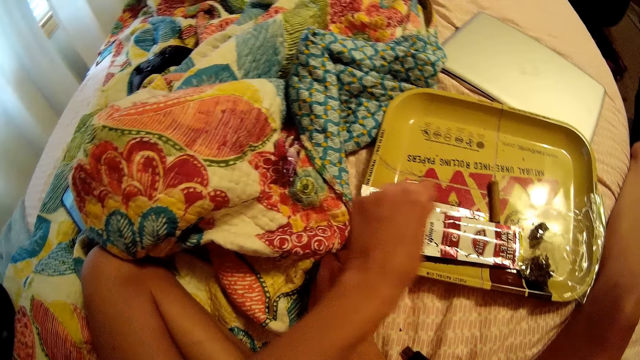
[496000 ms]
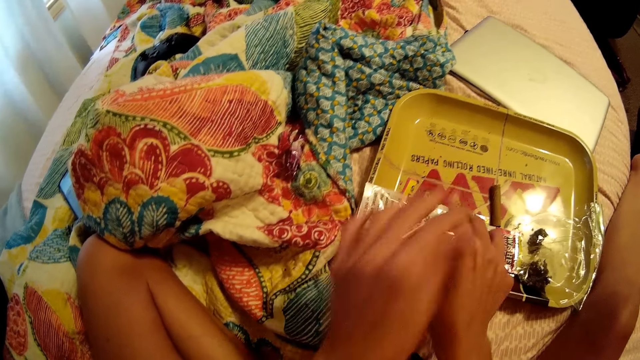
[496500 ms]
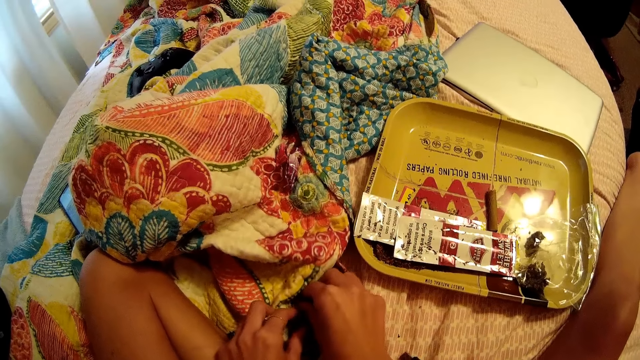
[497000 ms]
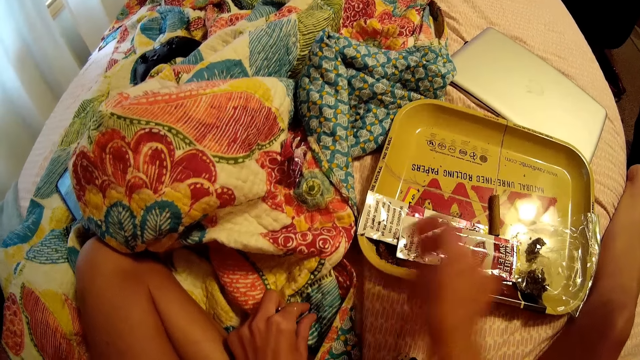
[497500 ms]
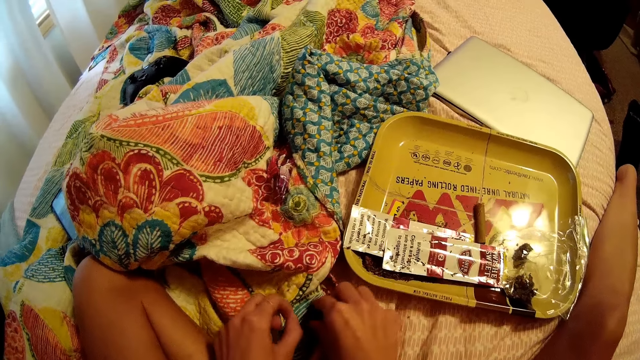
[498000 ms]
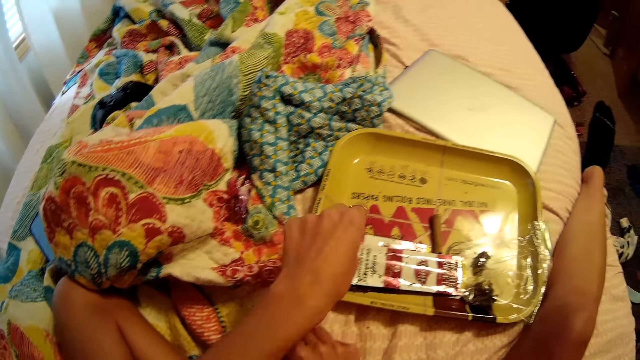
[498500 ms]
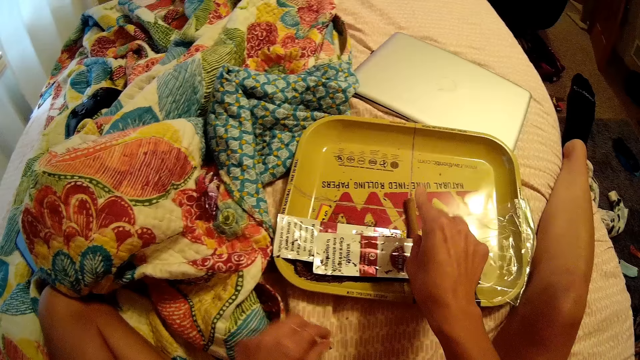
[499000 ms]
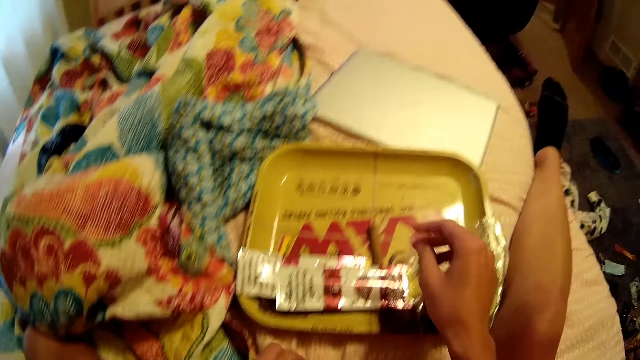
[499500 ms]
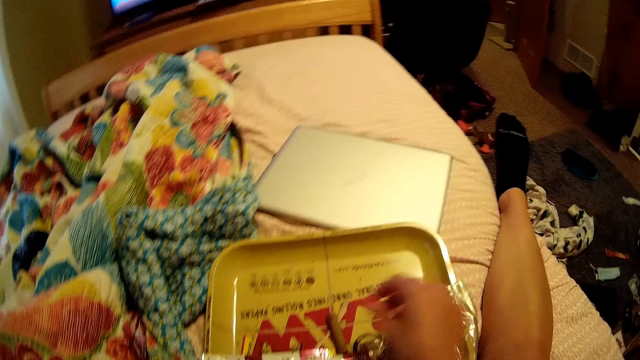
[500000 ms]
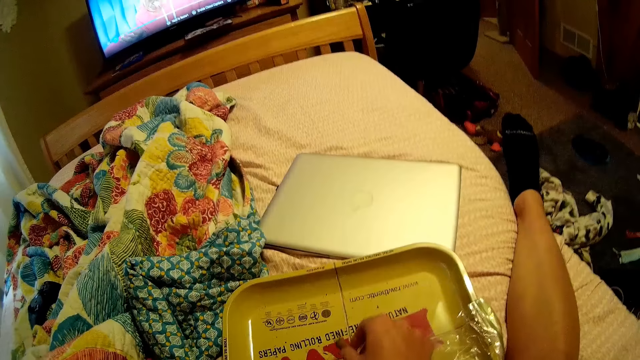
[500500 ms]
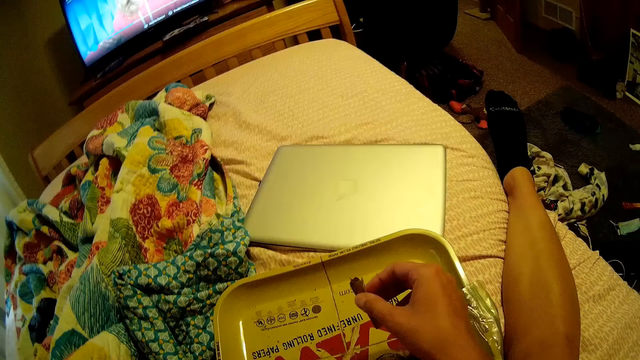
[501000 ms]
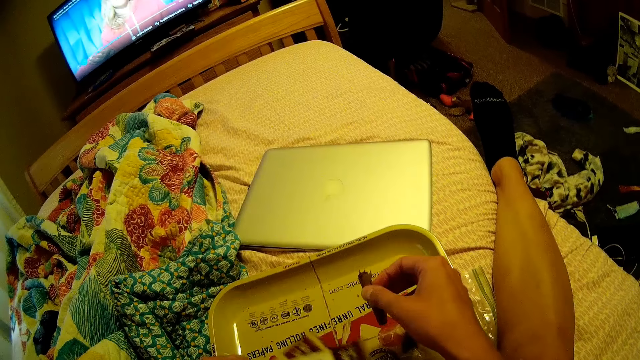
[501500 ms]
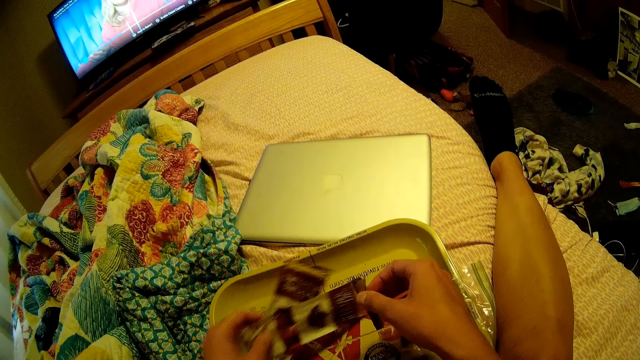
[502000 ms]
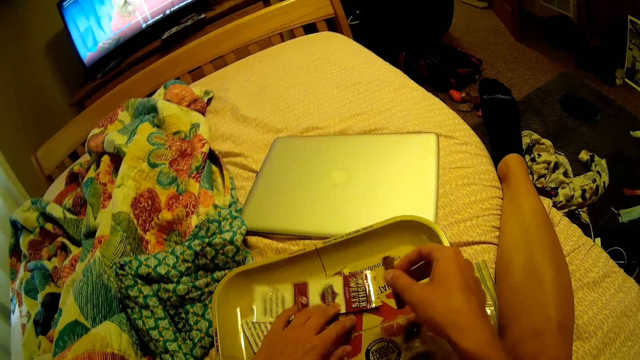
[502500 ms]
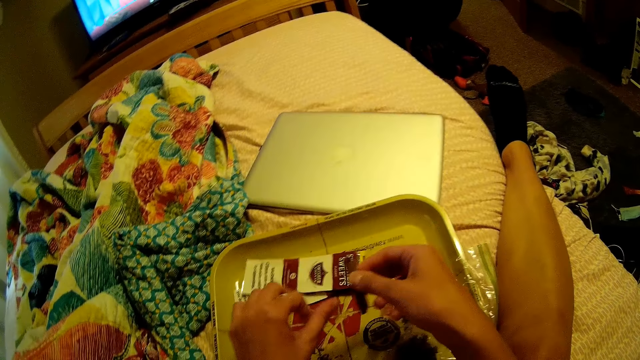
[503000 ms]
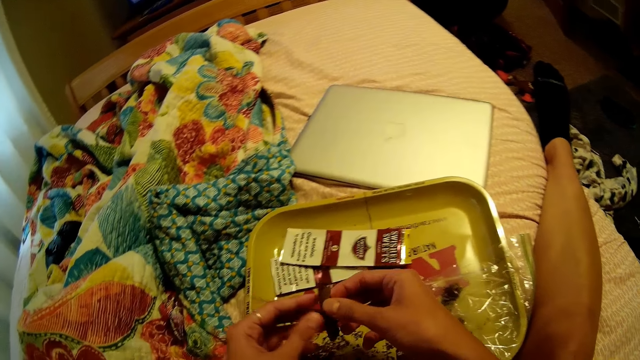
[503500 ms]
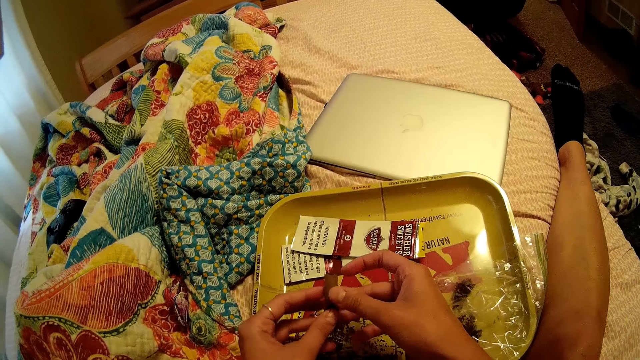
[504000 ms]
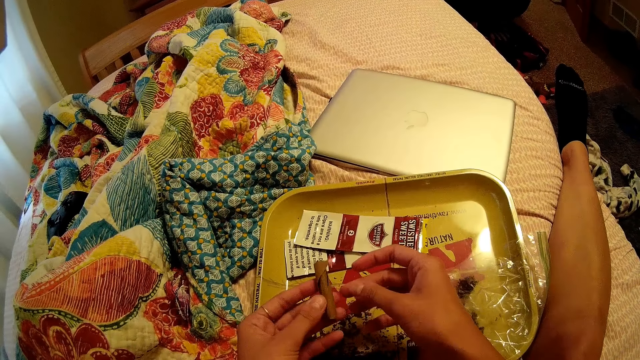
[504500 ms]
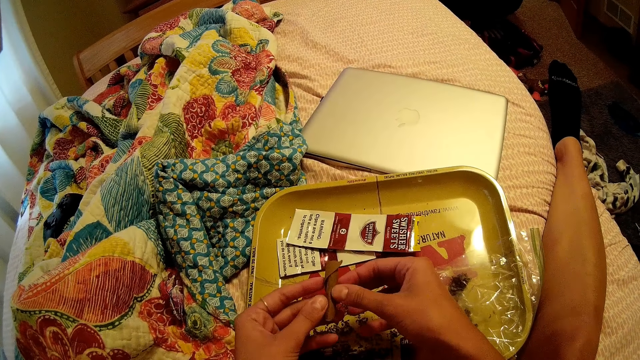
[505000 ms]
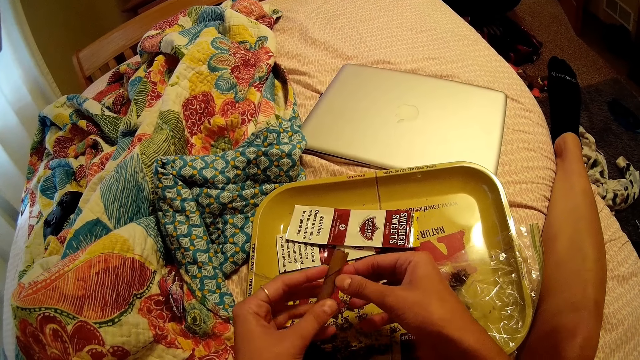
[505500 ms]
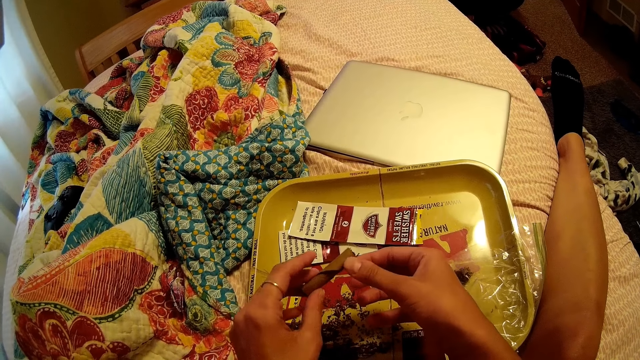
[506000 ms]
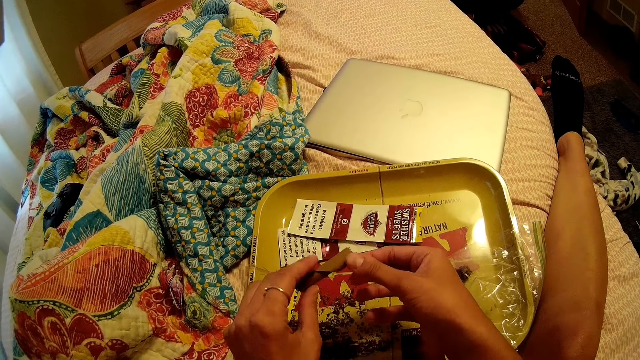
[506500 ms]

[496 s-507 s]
The camera wearer drops the crumbs in her left hand on the tray. She picks crumbs from the bed with her right hand. She drops the crumbs in her right hand on the tray. She picks crumbs from the bed with her right hand. She drops the crumbs in her right hand on the tray. She drops the crumbs in her left hand on the tray. She picks crumbs from the bed with her right hand. She drops the crumbs in her right hand on the tray. She picks crumbs from the bed with her left hand. She drops the crumbs in her left hand on the tray. She picks up the rolling paper from the tray with her right hand. She touches the rizla with something. She moves the rolling paper nylons on the tray with her left hand. She touches the rizla with something again.

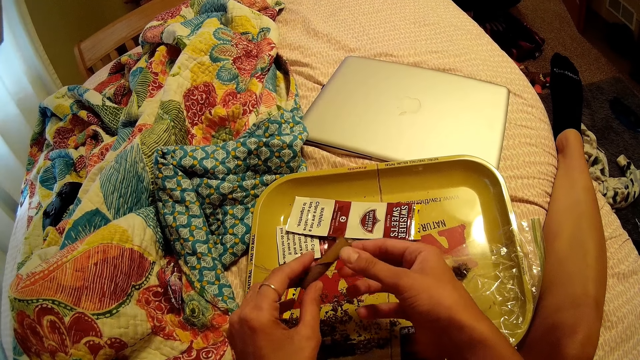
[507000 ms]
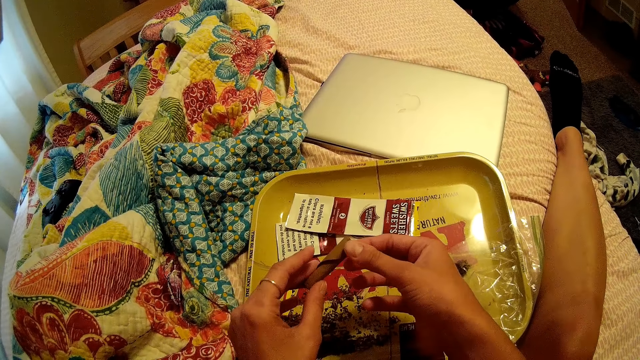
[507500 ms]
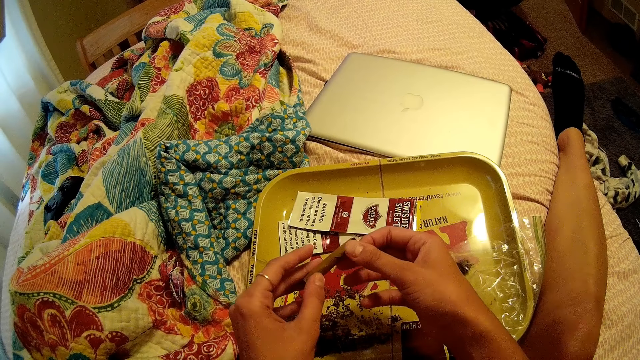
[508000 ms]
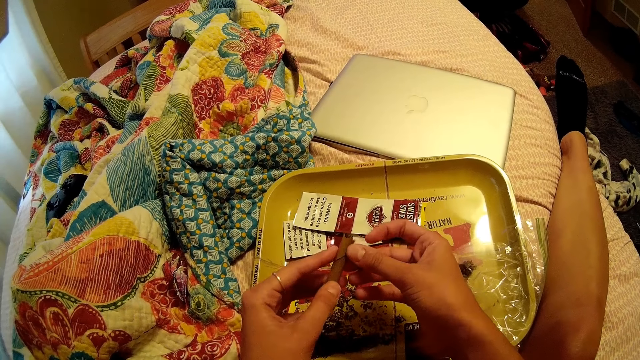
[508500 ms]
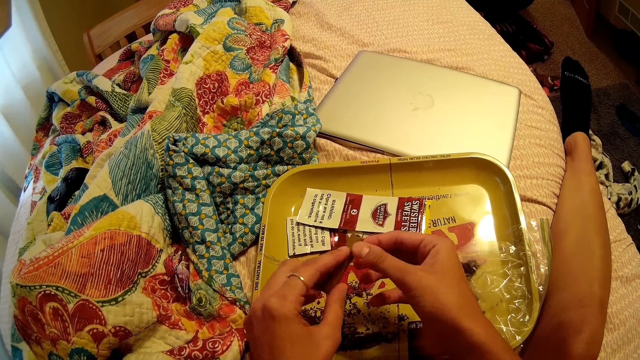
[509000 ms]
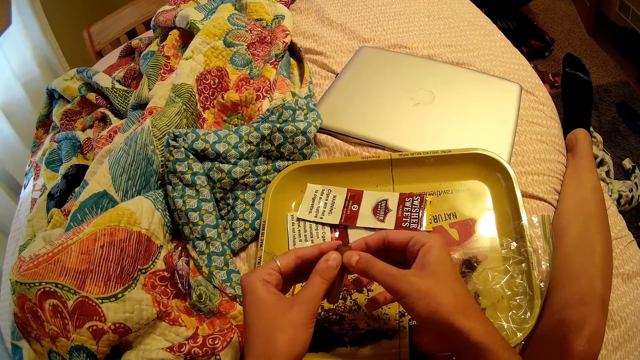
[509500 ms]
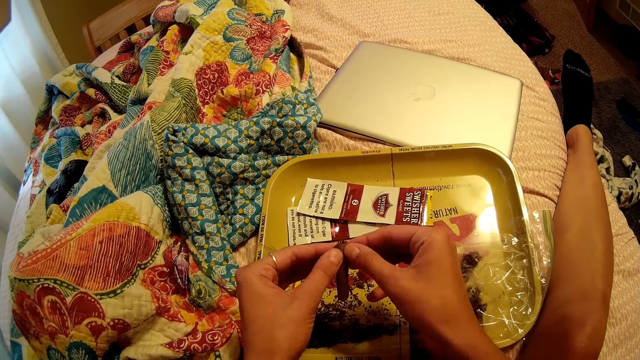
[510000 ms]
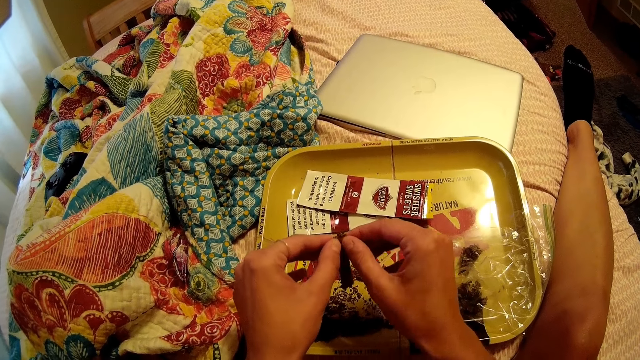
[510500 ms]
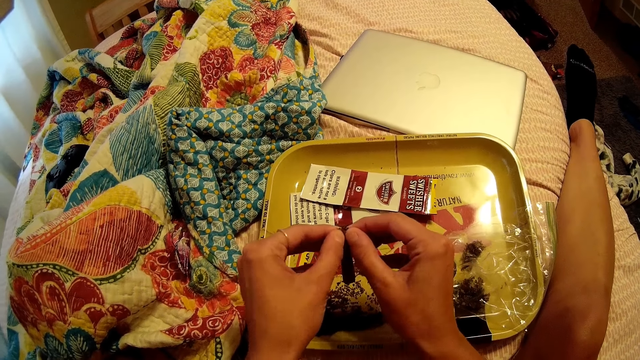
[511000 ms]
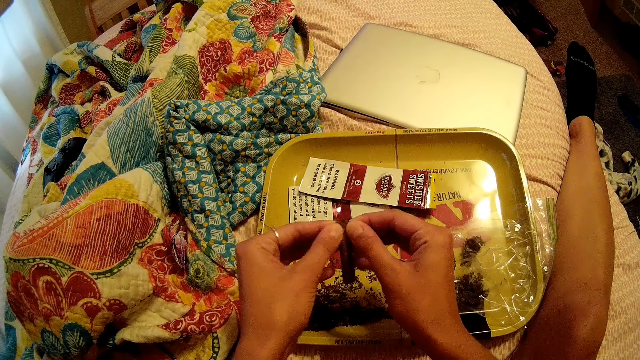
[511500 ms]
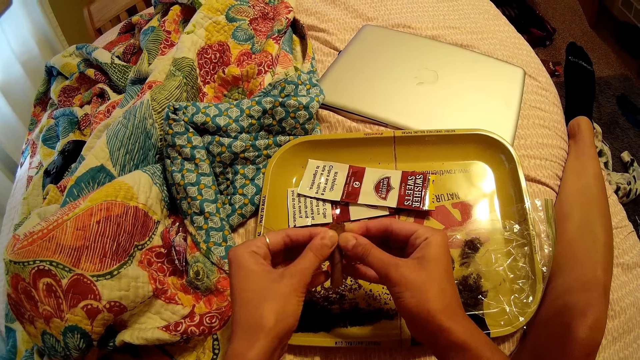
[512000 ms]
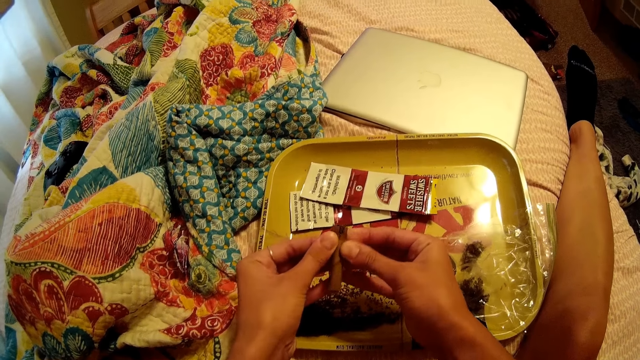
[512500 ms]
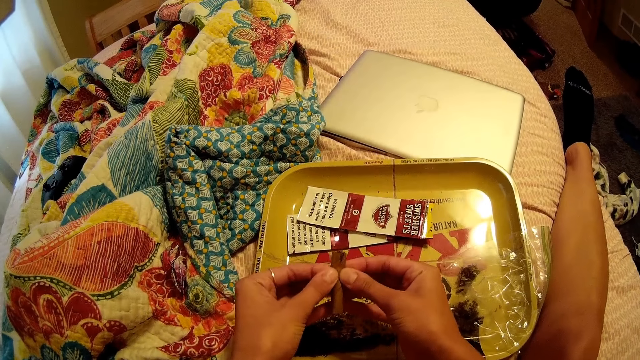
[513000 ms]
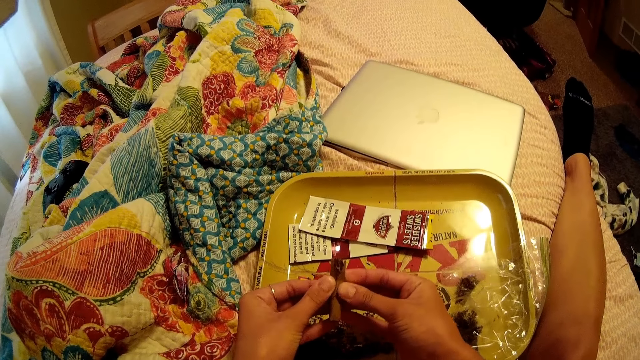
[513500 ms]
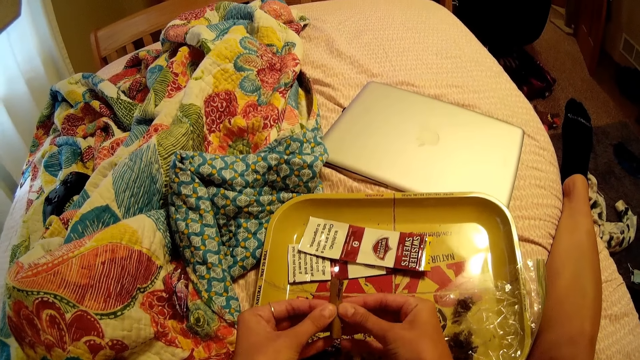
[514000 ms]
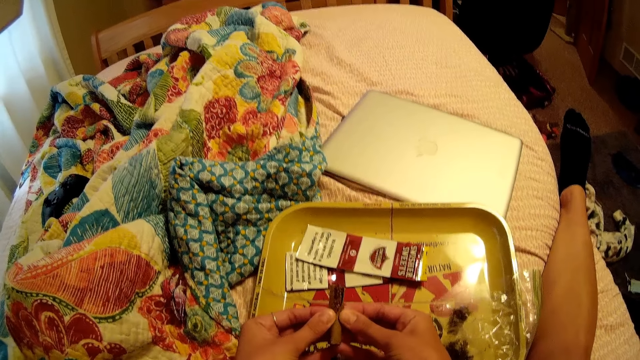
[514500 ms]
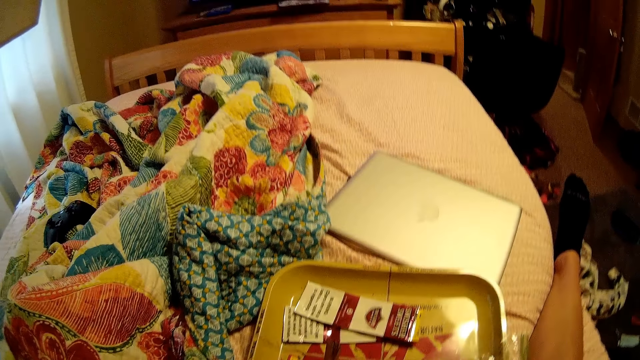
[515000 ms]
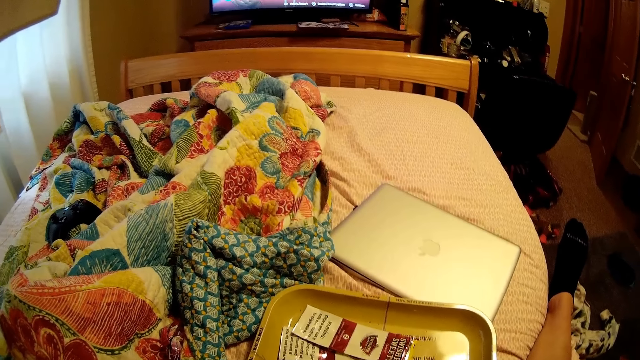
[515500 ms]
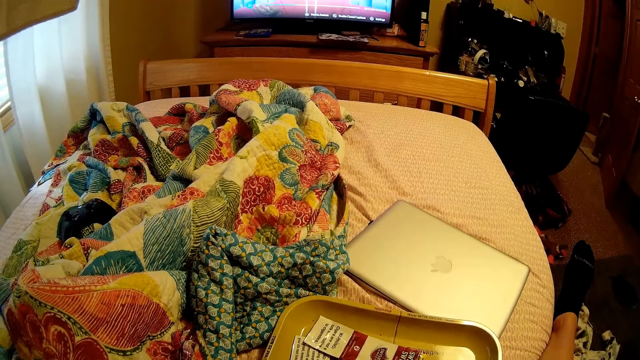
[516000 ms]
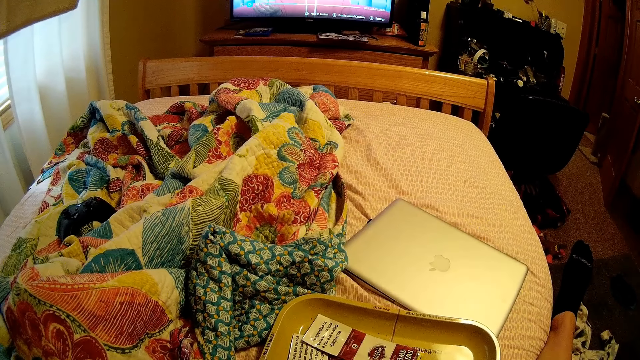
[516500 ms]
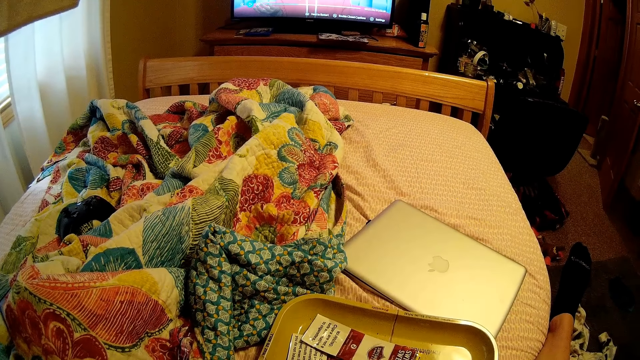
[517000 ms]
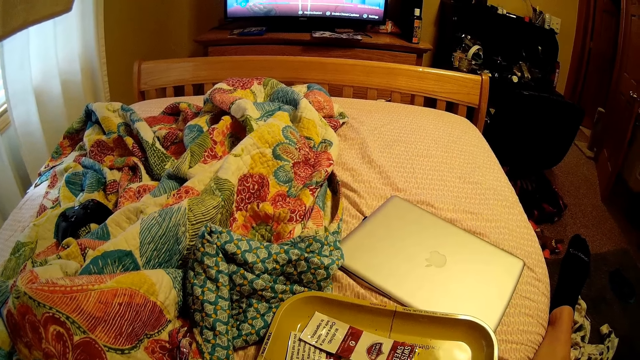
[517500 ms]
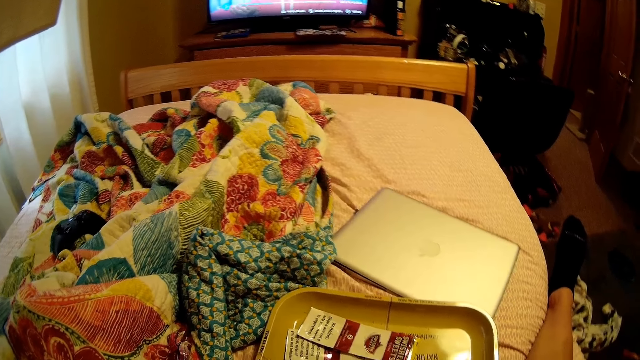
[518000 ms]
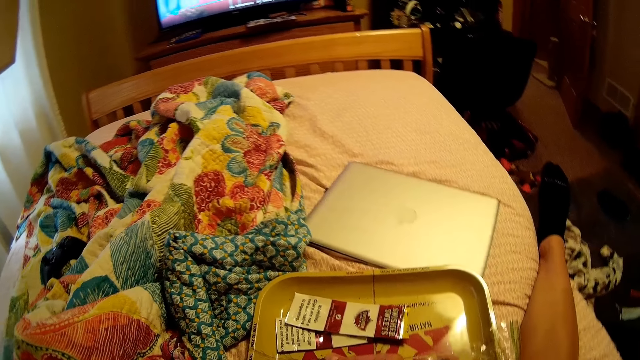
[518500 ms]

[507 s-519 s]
The camera wearer touches the rizla with something. She touches it again. She opens the rolling paper with both hands. She touches the rizla with something again. She looks around.
